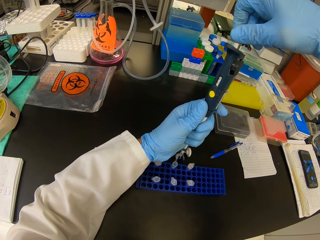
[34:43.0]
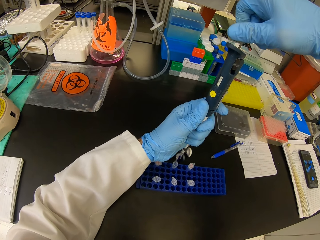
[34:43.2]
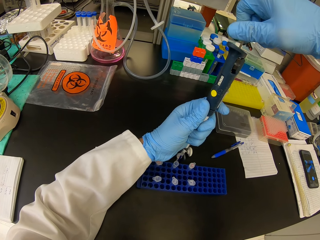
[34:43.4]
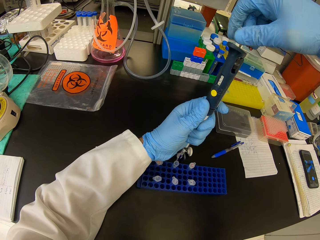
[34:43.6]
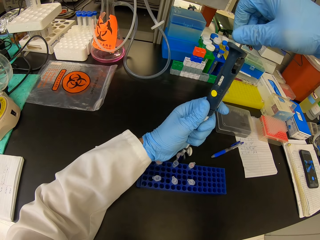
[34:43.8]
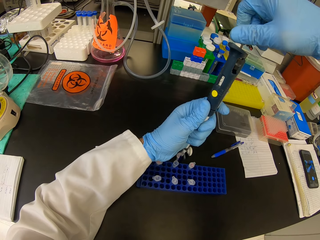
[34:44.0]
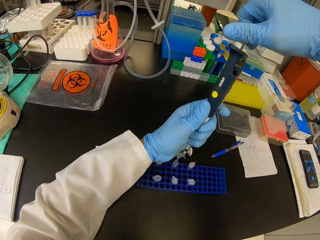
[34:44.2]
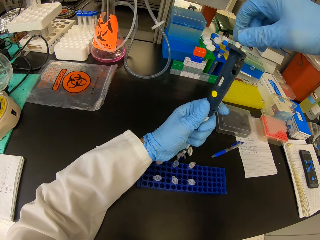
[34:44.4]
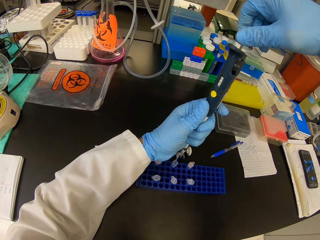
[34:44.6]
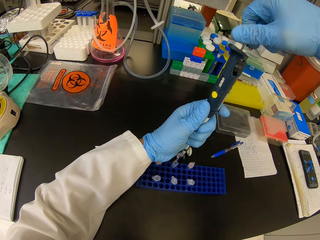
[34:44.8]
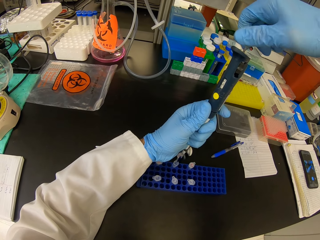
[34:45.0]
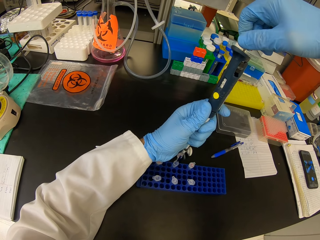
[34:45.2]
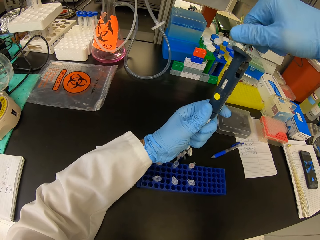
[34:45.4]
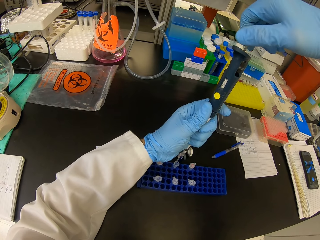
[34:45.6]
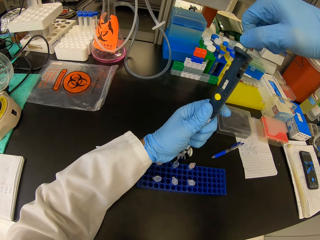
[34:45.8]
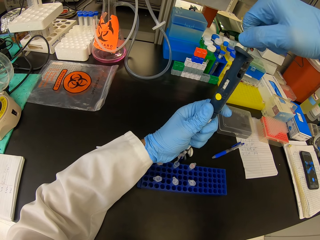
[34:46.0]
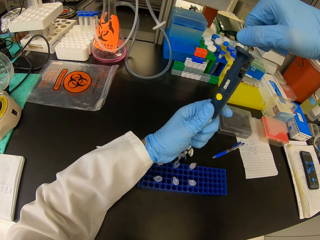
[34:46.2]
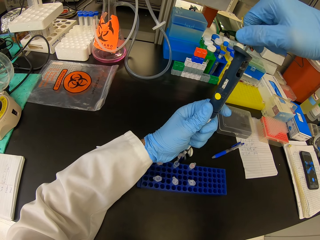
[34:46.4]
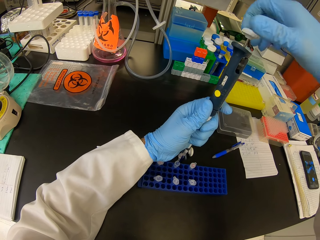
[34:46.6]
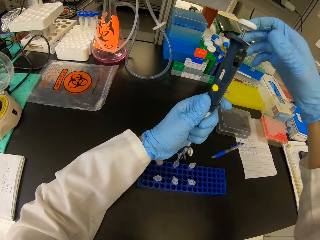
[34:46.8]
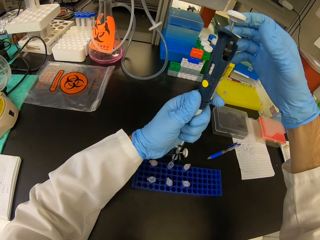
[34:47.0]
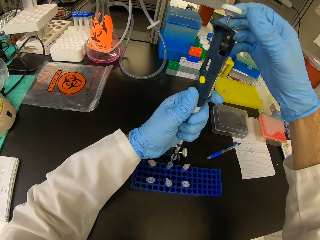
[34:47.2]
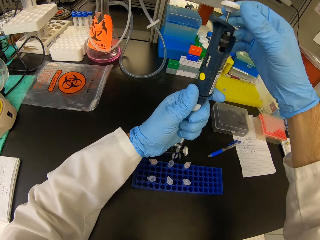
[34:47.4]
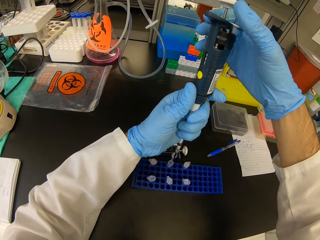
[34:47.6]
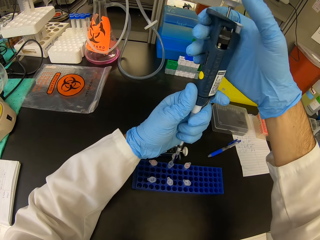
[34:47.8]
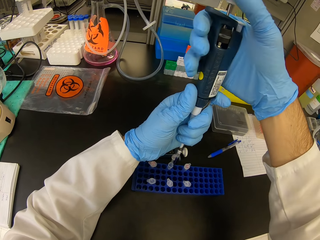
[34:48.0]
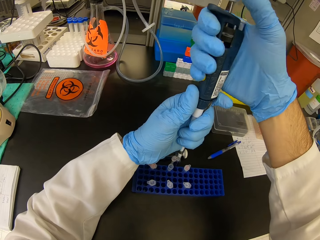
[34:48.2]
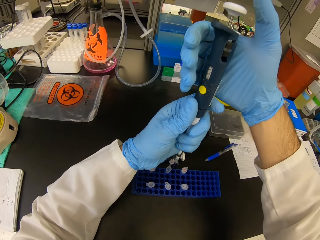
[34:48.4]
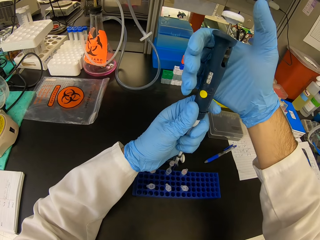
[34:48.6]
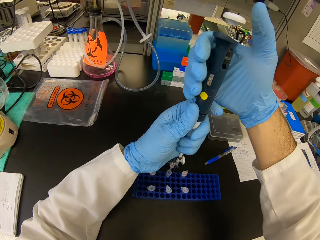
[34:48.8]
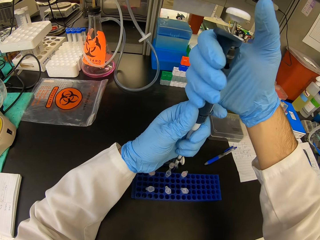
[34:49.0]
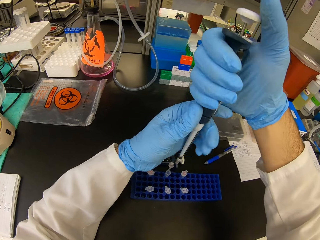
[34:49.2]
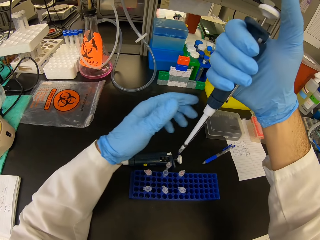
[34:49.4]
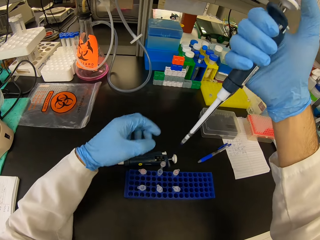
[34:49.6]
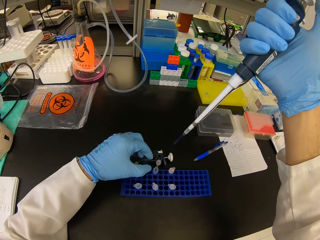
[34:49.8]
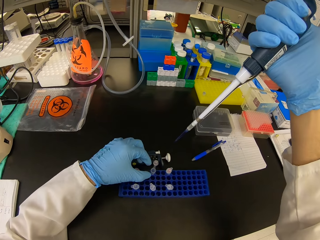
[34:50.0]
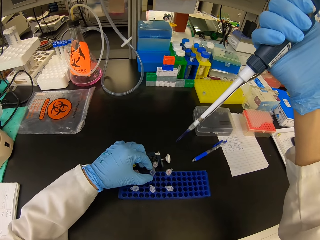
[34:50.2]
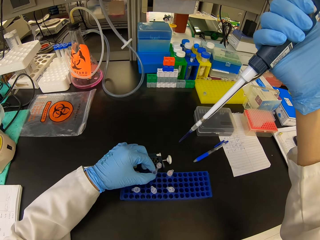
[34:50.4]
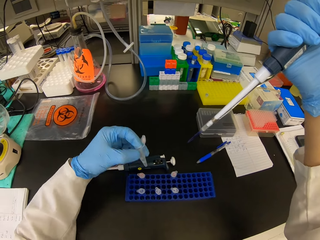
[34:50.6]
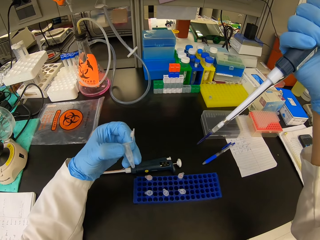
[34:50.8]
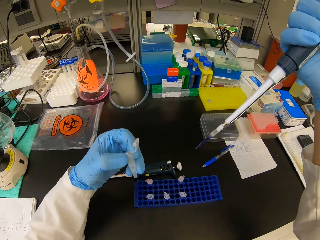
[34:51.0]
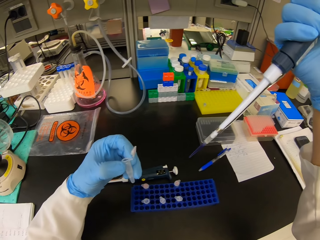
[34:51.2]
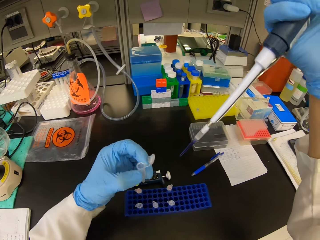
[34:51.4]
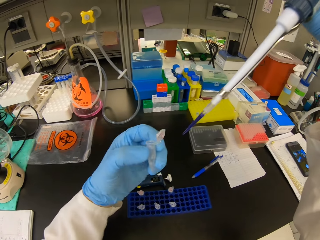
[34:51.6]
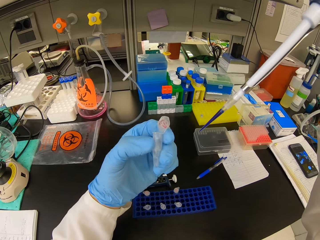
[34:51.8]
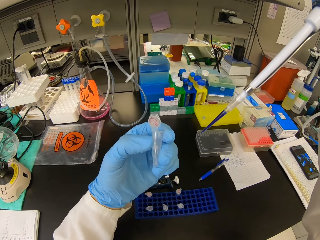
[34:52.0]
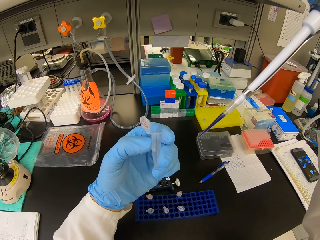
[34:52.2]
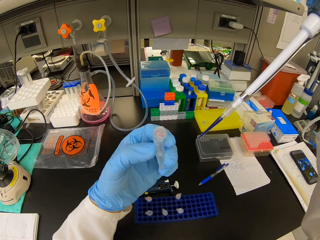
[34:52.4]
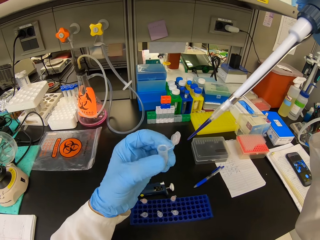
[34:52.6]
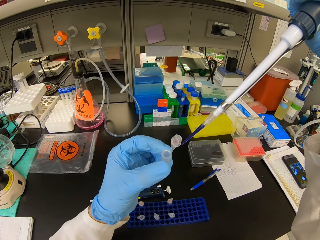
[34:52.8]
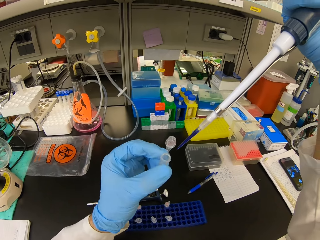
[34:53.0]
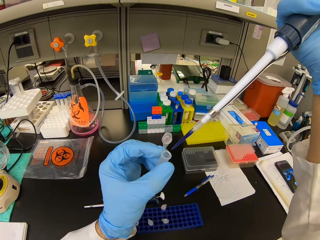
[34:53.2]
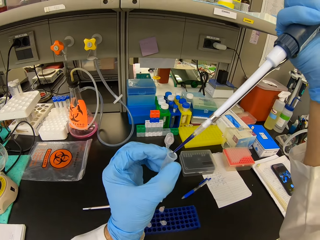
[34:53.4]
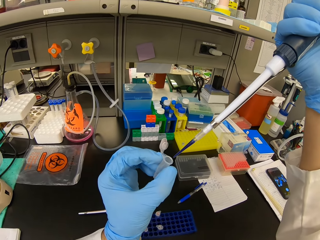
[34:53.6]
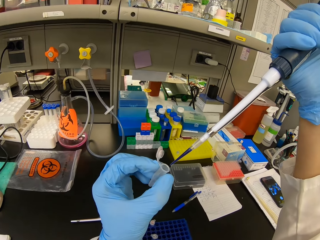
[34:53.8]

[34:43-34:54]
The camera wearer picks a needle seal from the container. They pick an eppendorf tube from the test tube rack.

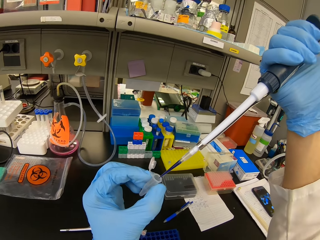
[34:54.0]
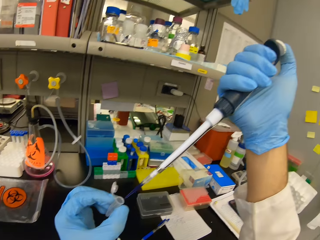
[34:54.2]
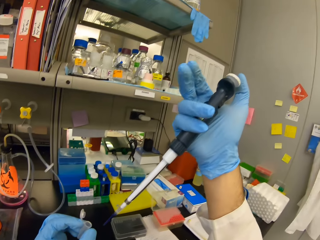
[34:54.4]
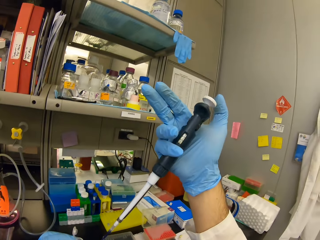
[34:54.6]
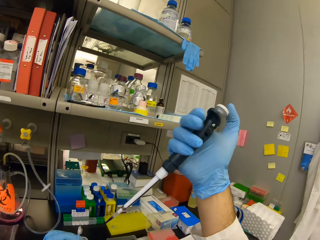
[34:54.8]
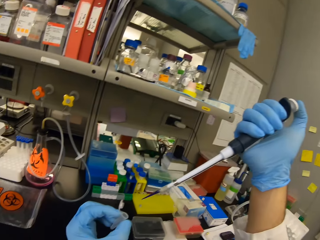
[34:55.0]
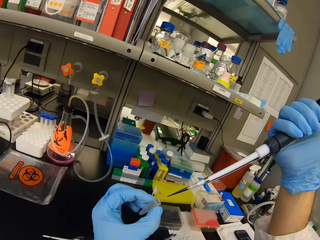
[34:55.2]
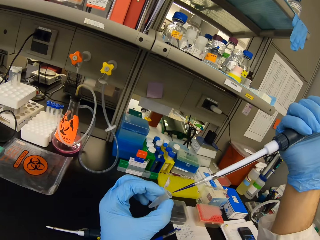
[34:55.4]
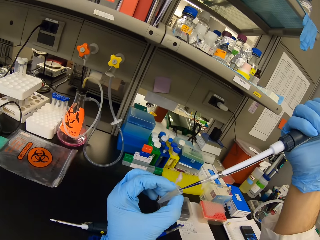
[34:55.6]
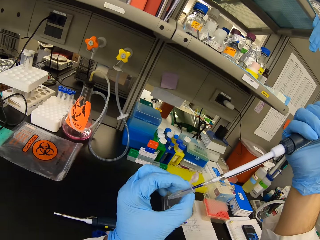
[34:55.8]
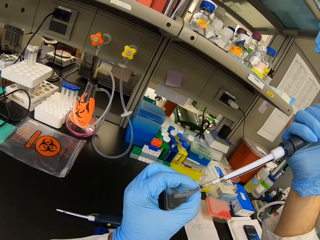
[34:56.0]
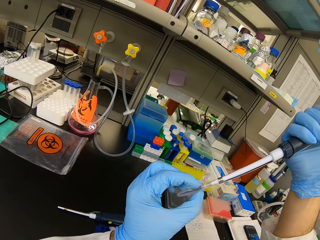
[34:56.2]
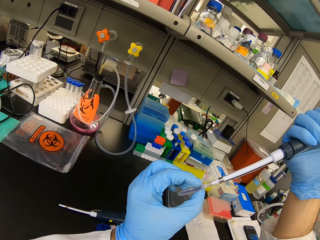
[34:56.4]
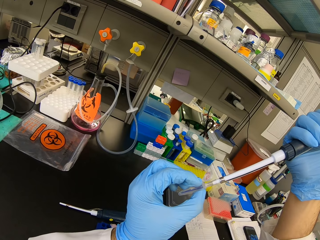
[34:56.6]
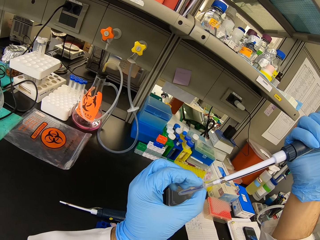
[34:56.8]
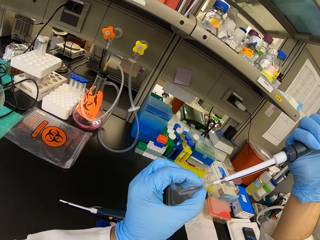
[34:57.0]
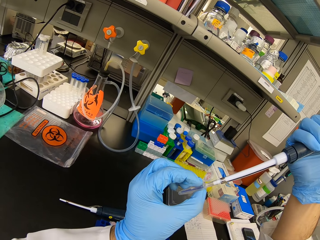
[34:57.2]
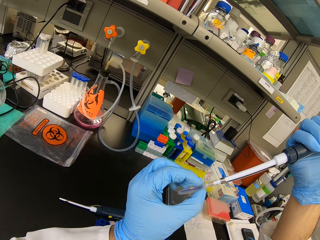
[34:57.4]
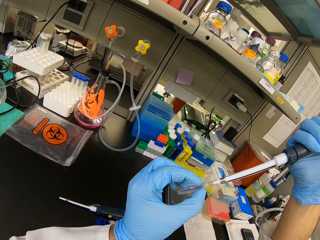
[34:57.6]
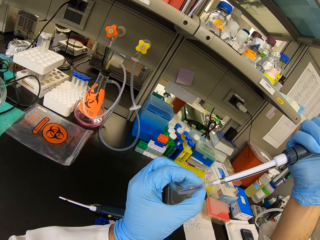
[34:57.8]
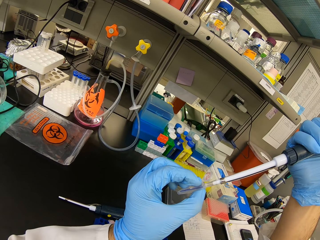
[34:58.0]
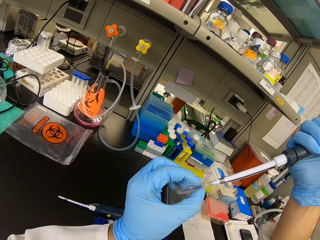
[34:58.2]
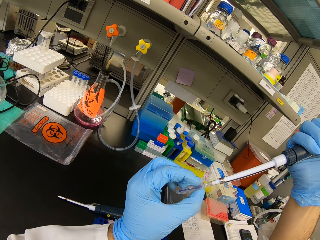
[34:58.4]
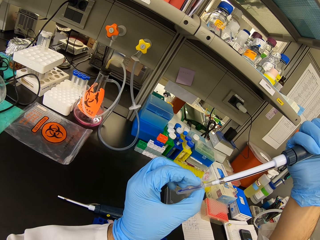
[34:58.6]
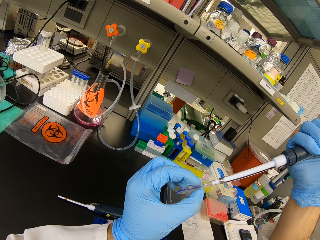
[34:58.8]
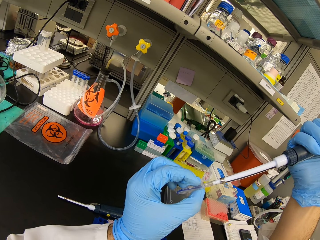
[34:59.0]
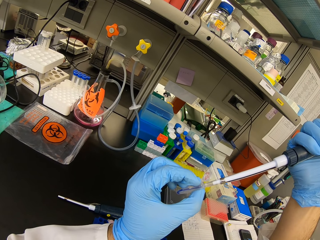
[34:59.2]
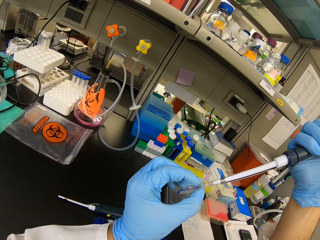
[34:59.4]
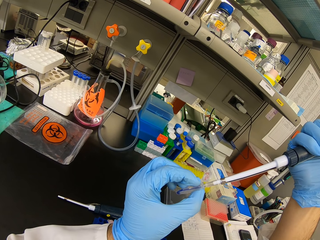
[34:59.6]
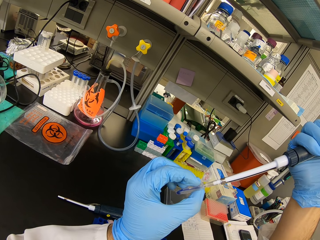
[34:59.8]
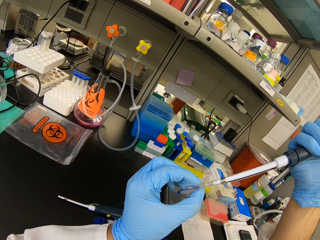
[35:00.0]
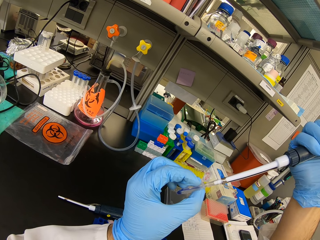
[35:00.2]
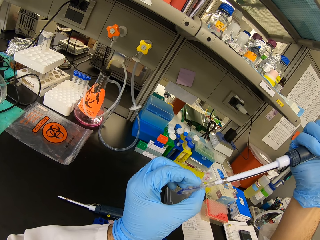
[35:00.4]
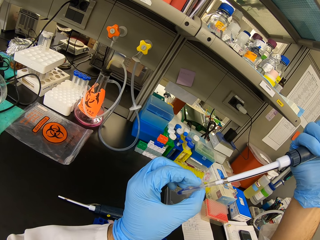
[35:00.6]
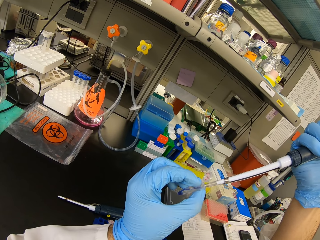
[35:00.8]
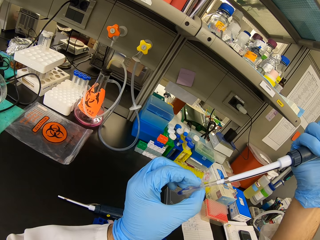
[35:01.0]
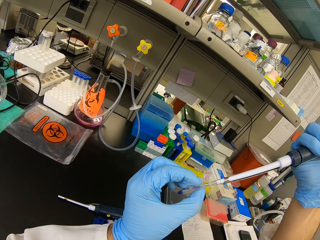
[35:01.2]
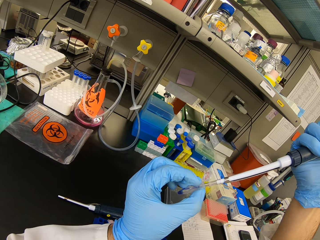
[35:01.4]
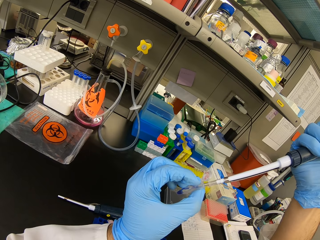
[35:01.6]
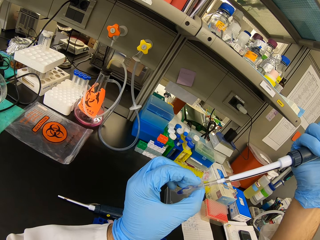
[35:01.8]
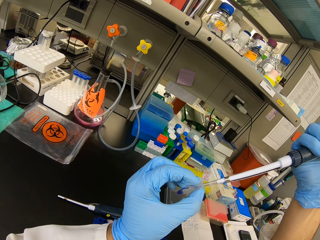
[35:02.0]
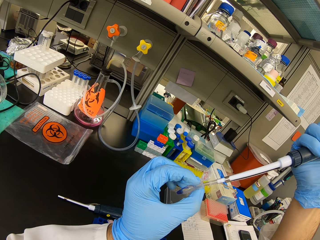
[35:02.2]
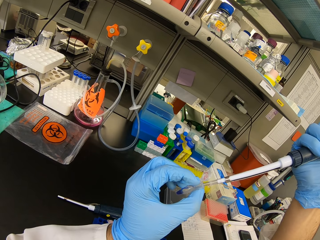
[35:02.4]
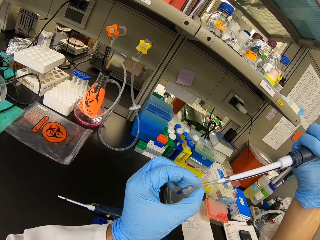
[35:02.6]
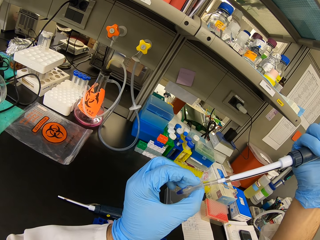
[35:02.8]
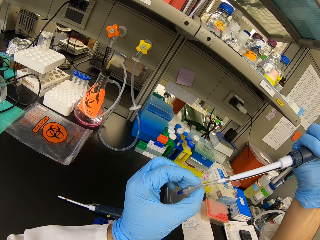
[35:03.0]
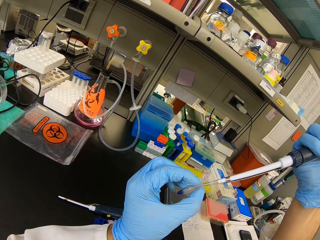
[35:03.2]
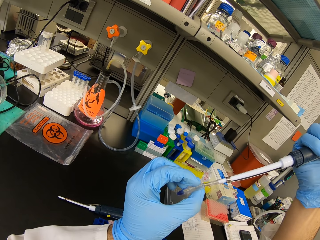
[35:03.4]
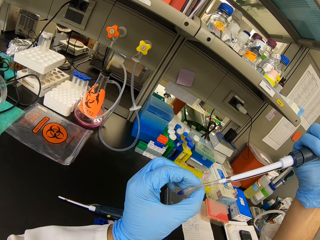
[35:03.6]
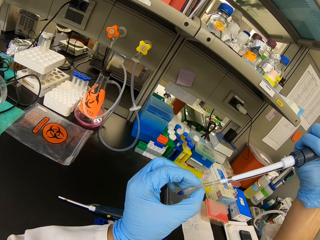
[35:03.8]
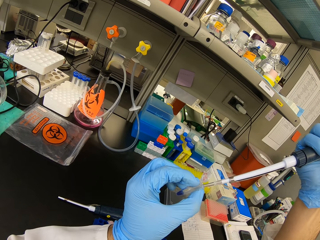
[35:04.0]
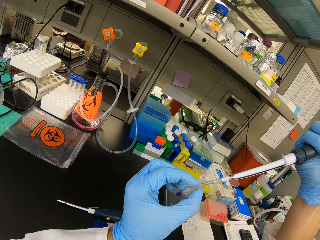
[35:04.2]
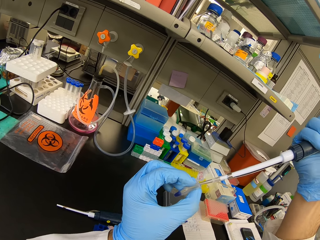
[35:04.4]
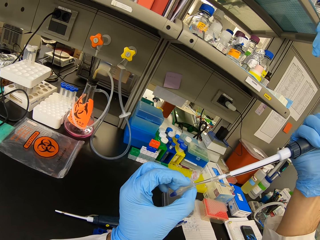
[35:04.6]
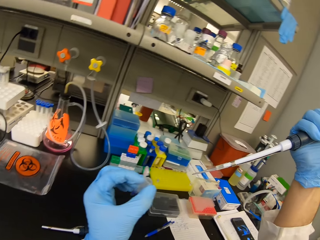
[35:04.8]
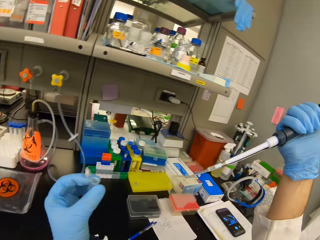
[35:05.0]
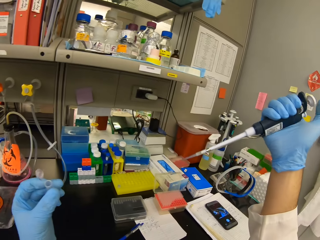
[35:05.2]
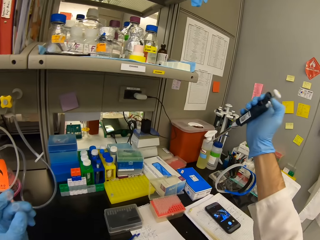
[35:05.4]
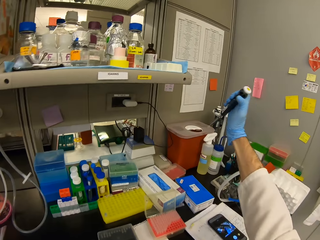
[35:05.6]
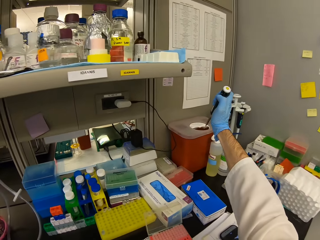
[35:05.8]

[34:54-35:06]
The camera wearer pours the liquid in the syringe into the eppendorf tube. They pour chemical in a needle seal.
